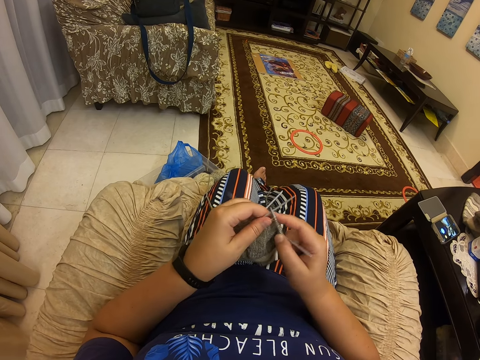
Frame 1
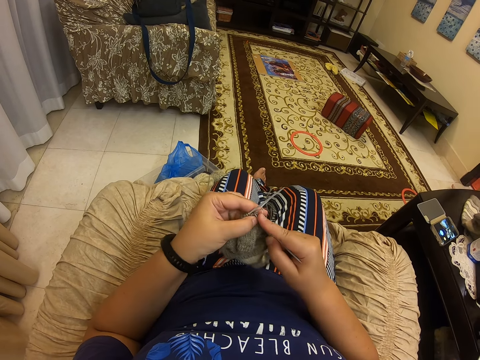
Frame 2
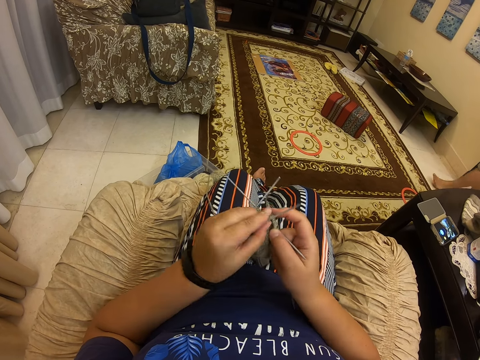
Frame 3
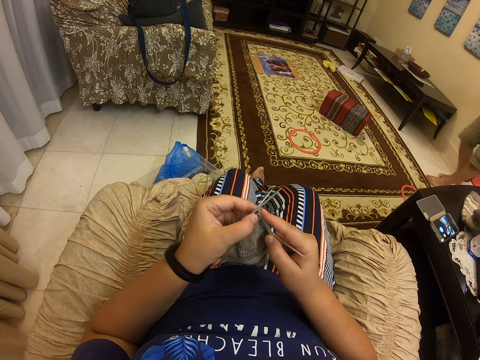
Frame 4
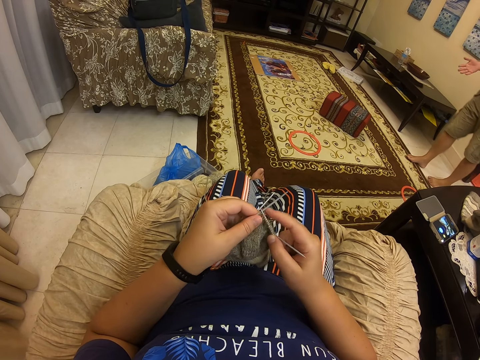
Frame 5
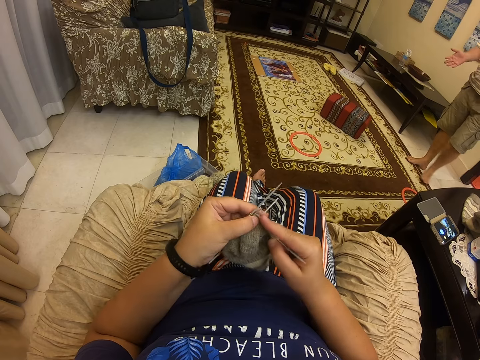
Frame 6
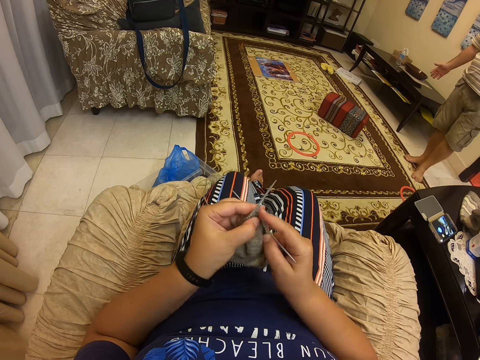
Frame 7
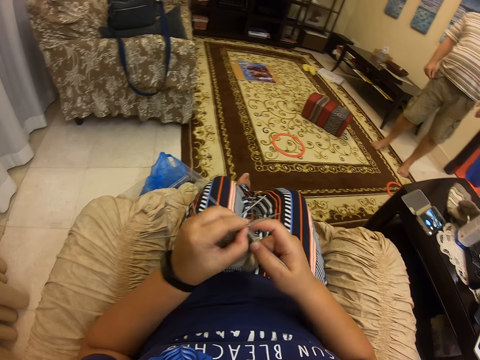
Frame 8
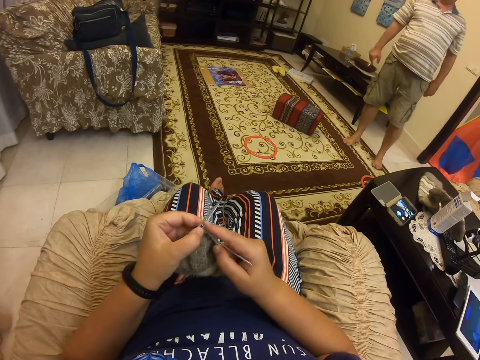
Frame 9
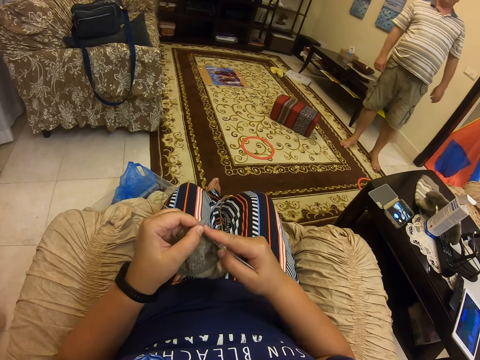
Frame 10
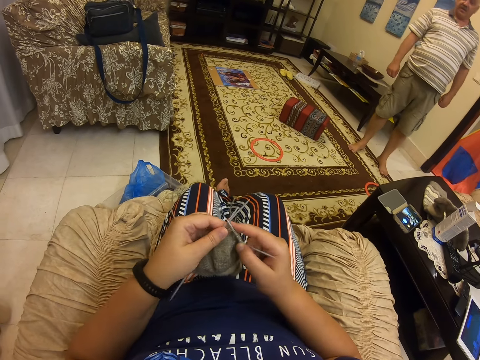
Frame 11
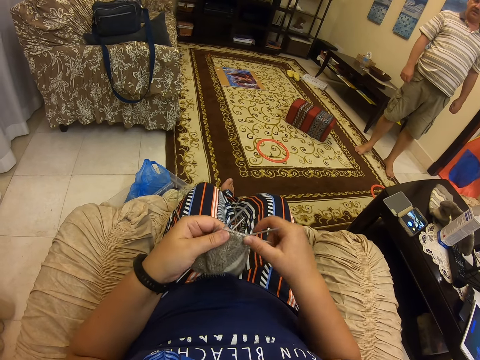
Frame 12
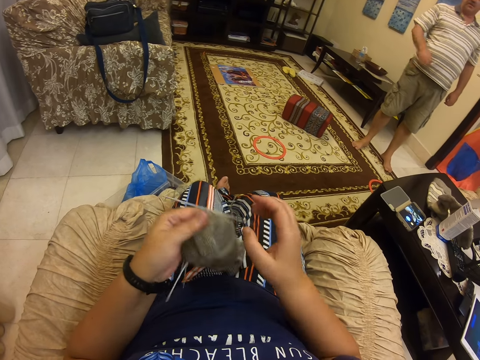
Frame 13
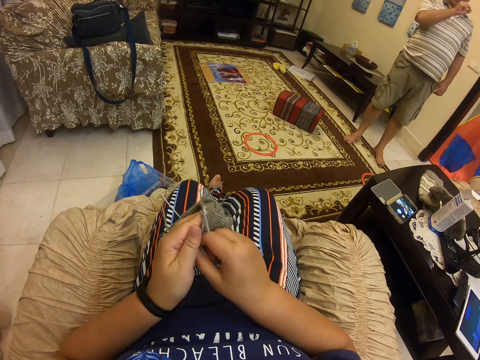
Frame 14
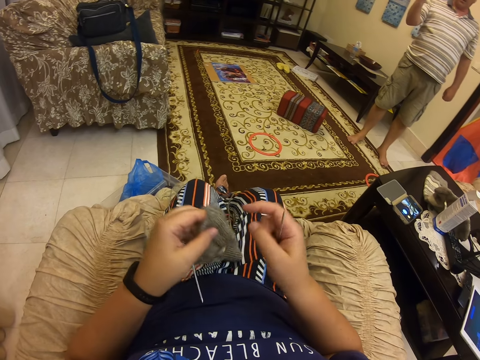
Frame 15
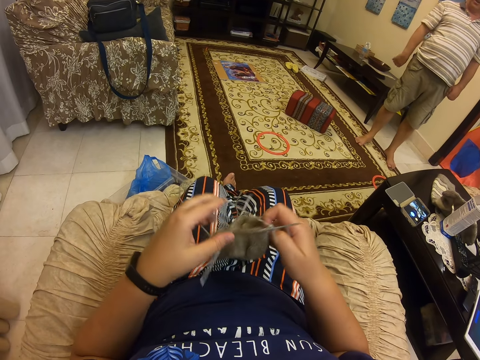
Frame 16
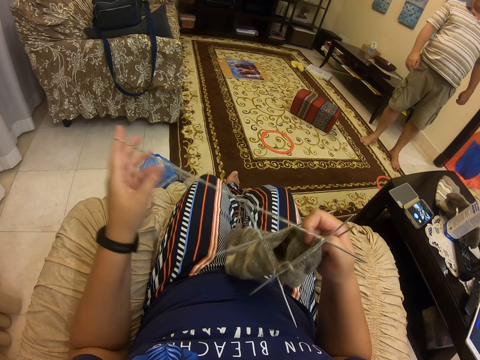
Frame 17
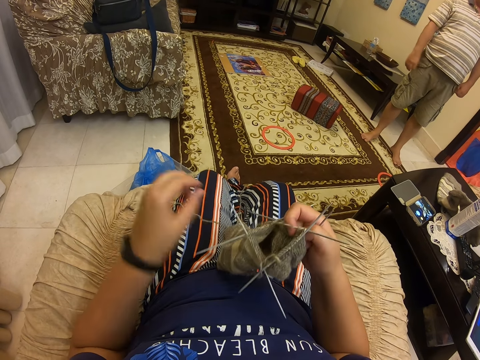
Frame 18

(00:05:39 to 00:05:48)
The camera wearer converses with a man.

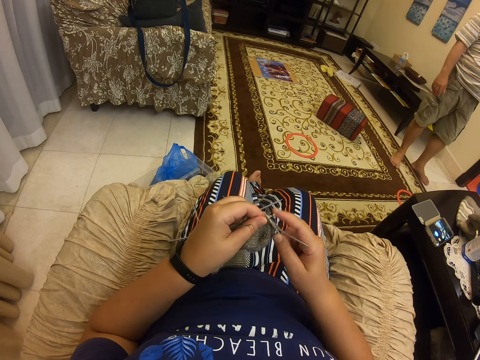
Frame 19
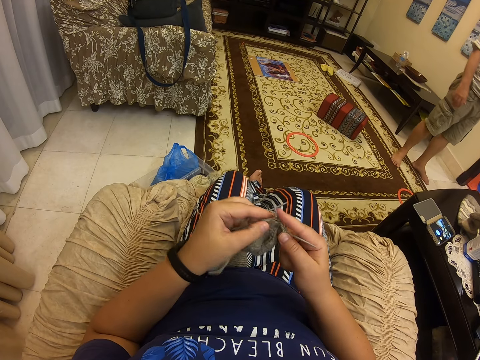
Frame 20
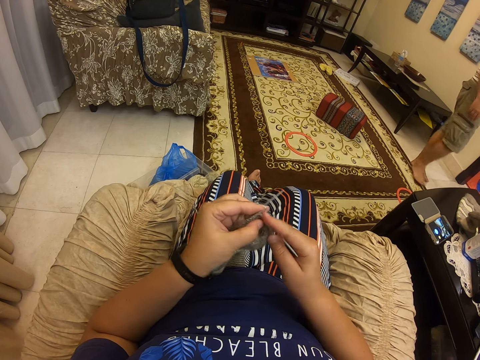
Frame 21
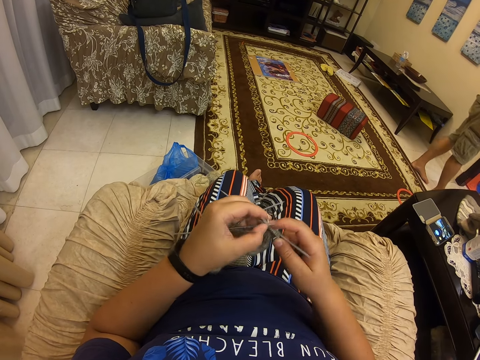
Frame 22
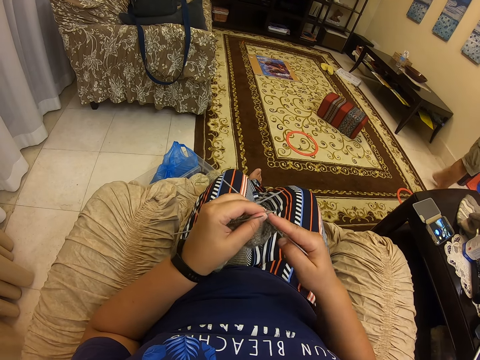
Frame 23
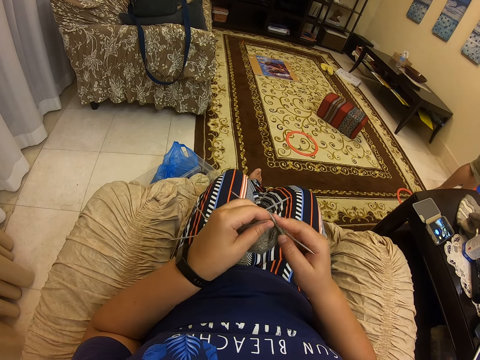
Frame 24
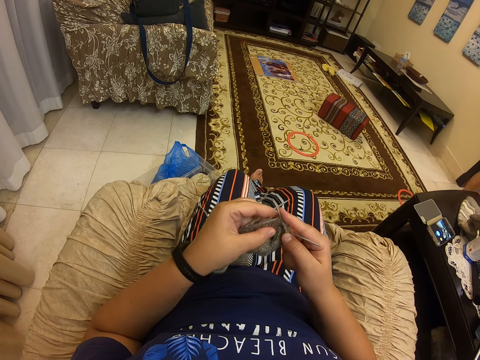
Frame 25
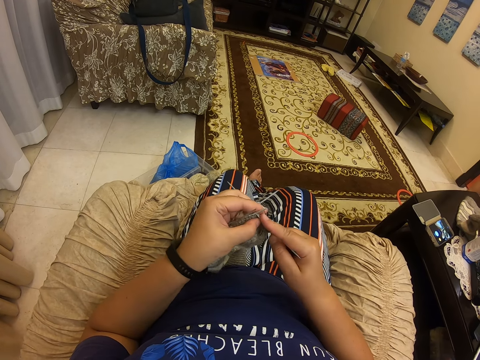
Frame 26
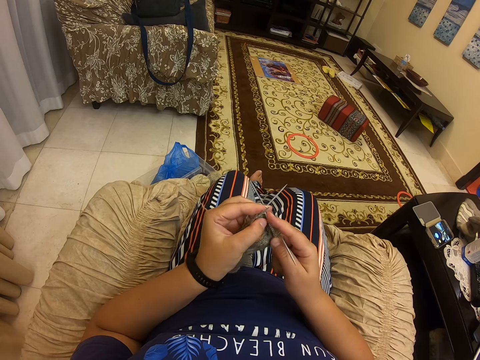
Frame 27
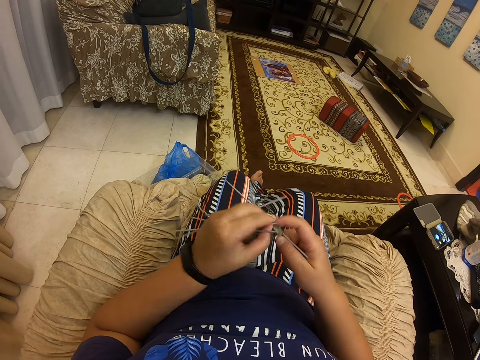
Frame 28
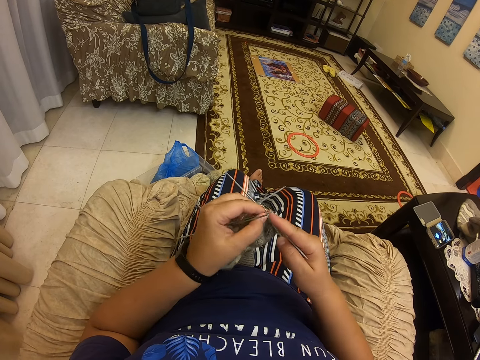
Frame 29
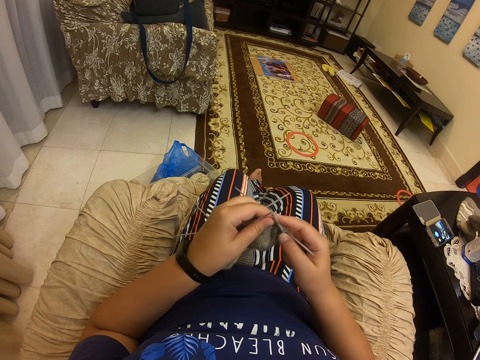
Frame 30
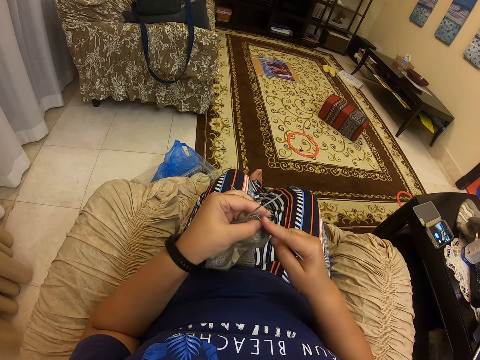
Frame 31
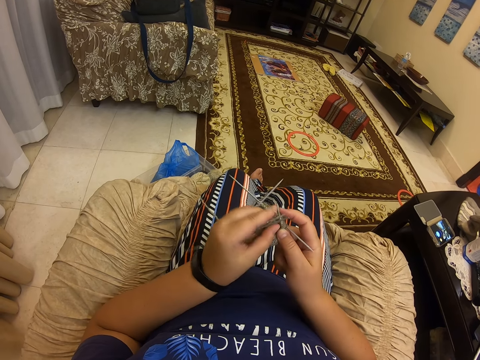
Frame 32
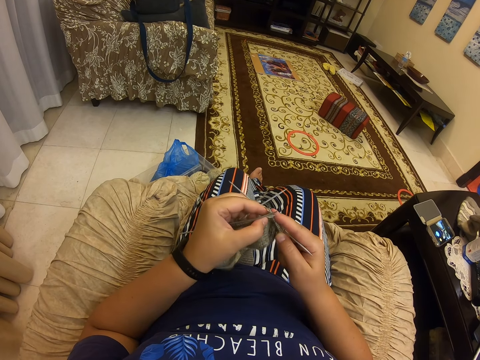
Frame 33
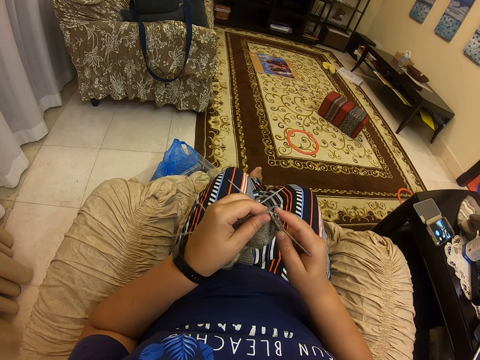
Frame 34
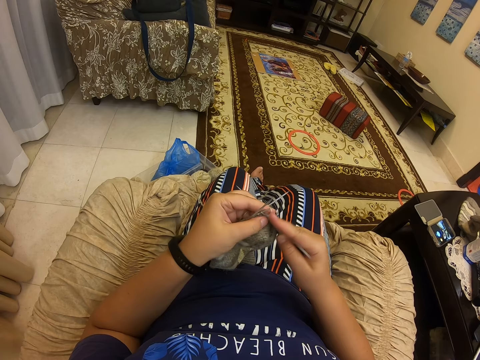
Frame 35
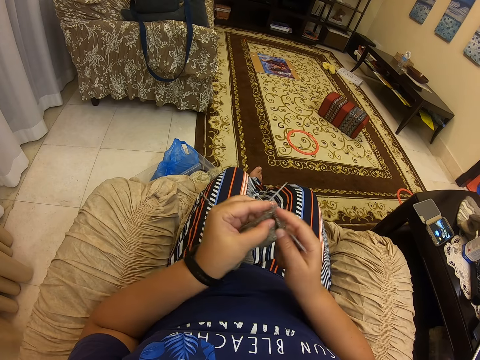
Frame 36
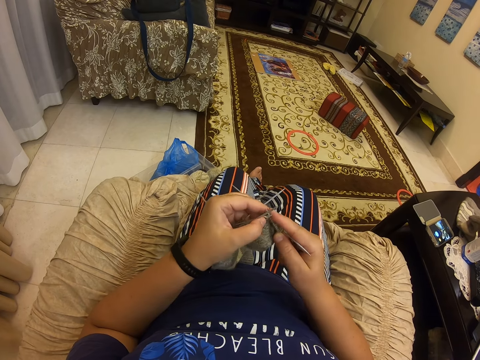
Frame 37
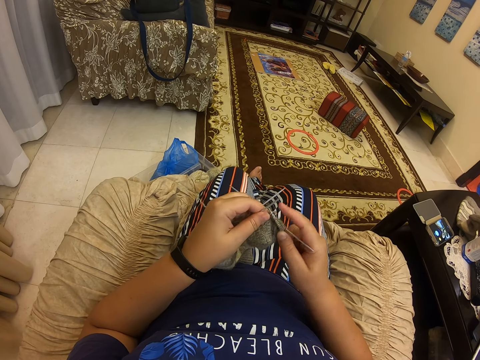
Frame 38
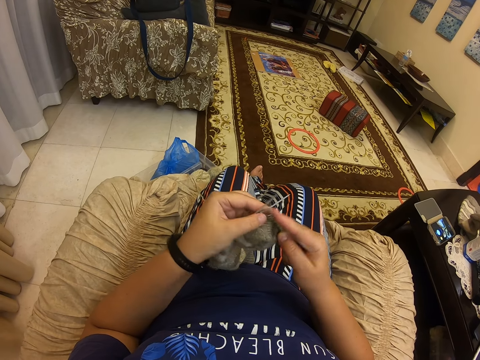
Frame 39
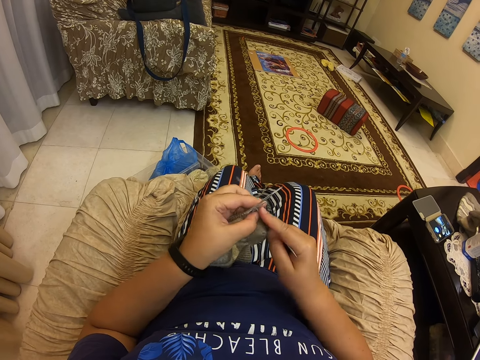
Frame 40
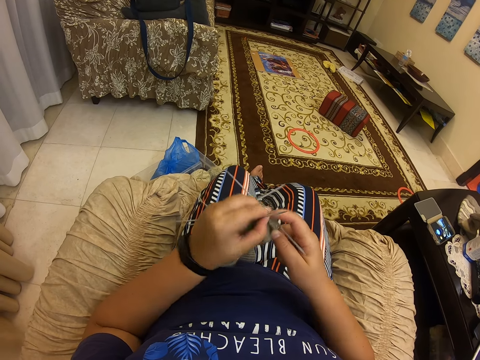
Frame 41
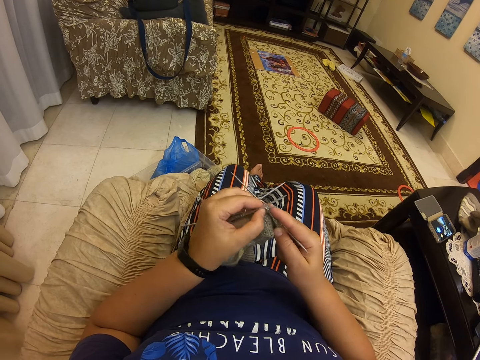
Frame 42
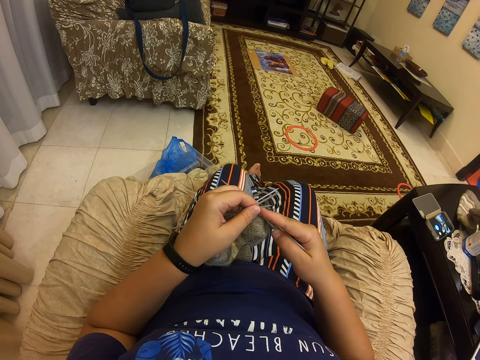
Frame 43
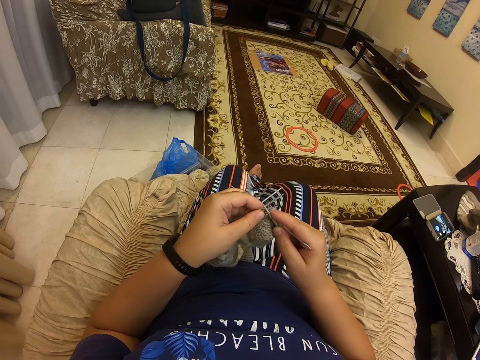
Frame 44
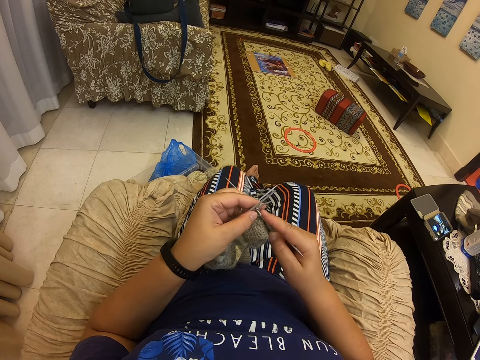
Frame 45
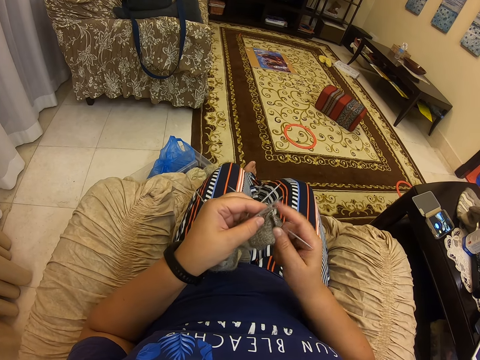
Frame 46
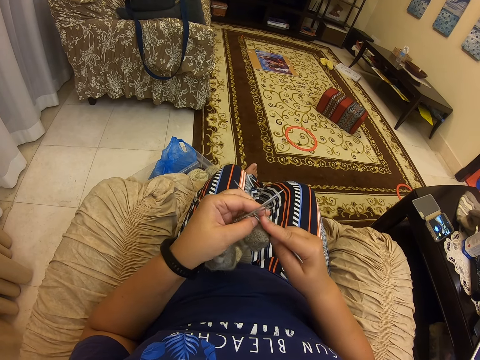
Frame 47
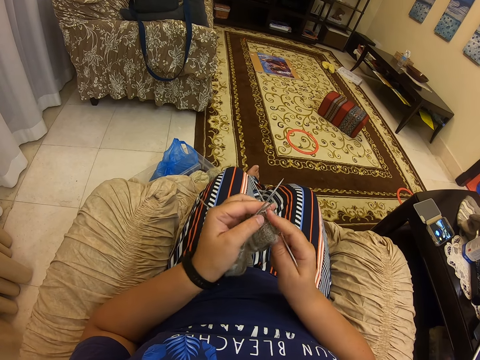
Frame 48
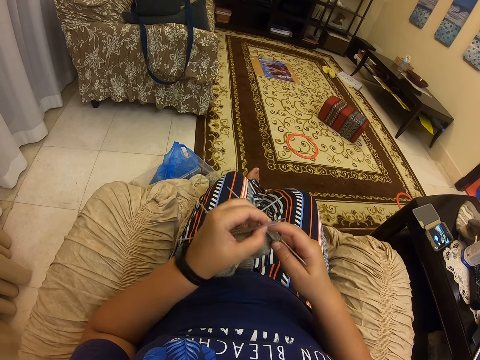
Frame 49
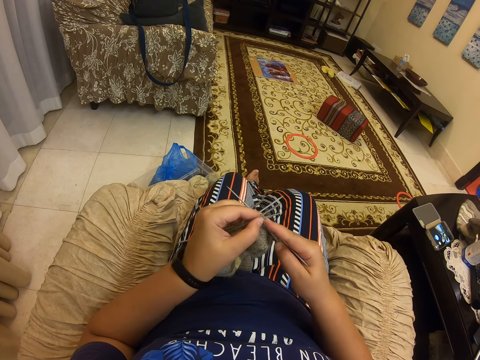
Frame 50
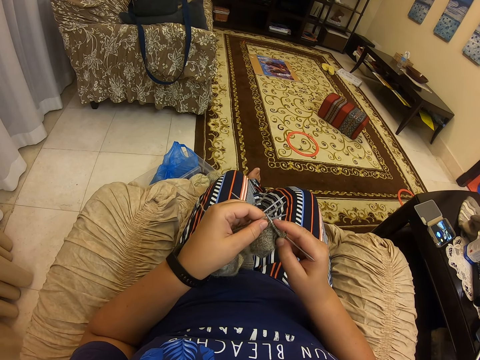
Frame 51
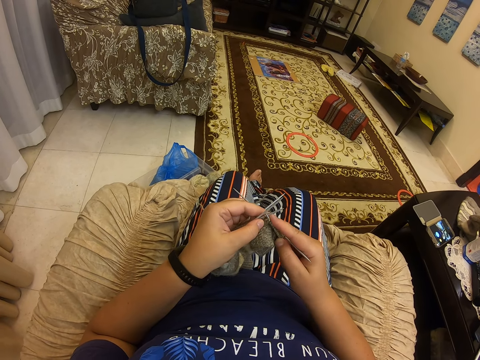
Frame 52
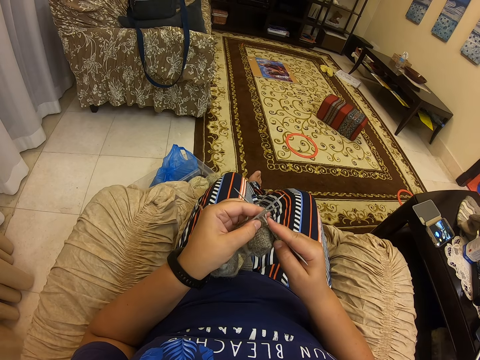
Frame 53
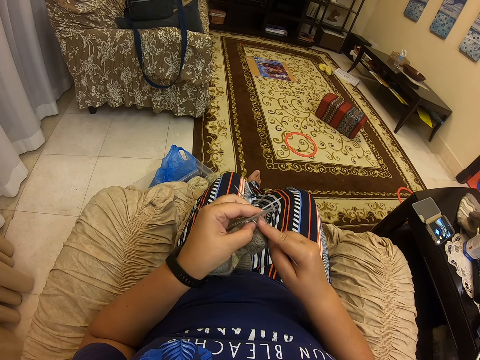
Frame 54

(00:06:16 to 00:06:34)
The camera wearer crochets the sweater with the crocheting needle. They converse with a man. They crochet the sweater with the crocheting needle. They converse with the man.
